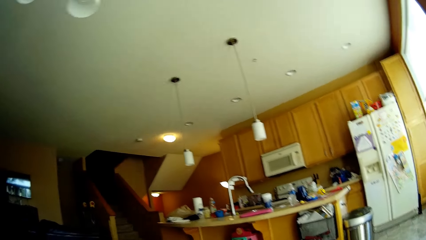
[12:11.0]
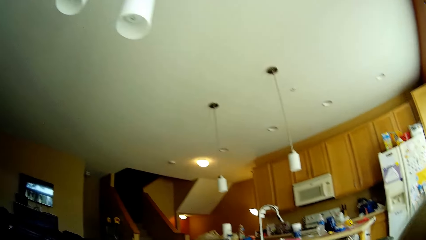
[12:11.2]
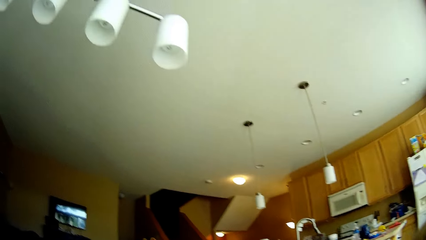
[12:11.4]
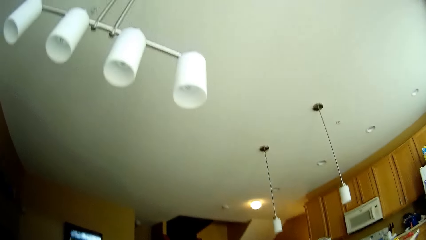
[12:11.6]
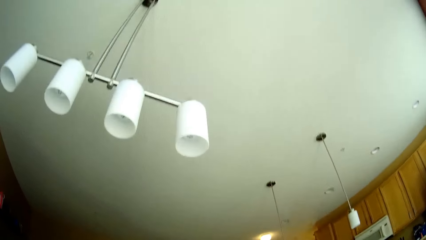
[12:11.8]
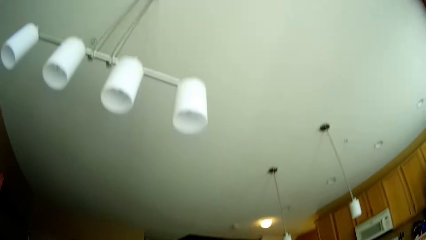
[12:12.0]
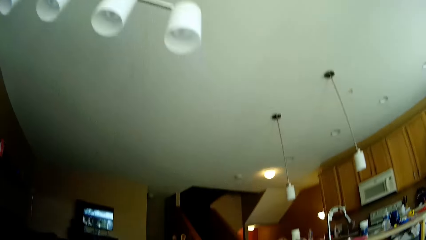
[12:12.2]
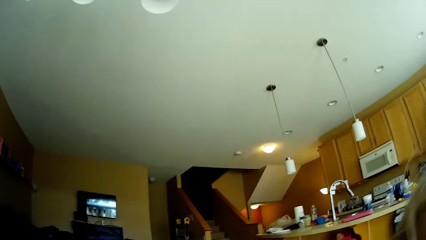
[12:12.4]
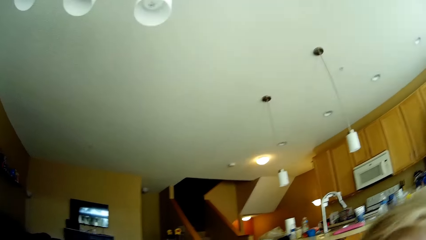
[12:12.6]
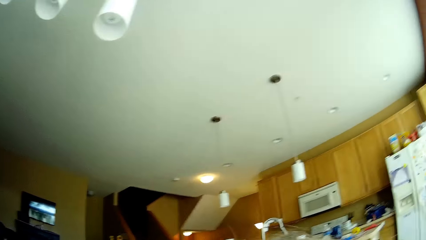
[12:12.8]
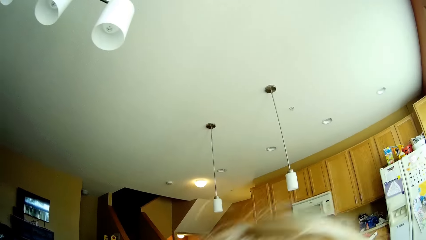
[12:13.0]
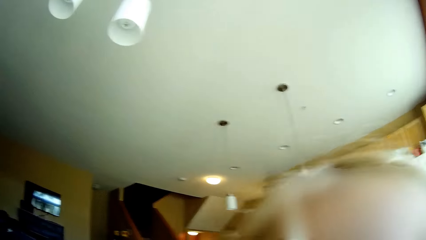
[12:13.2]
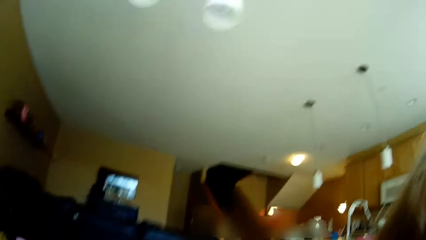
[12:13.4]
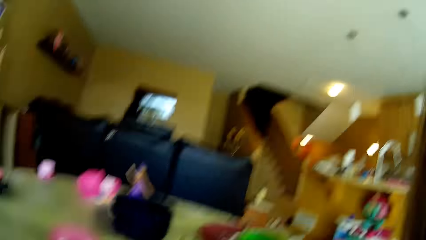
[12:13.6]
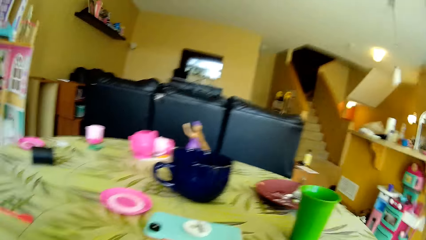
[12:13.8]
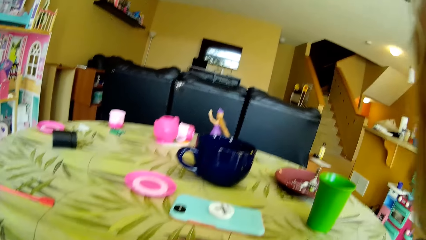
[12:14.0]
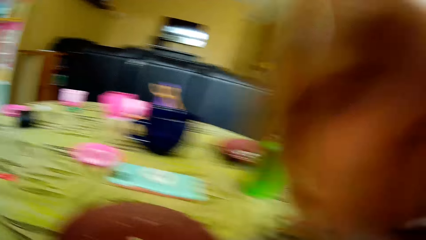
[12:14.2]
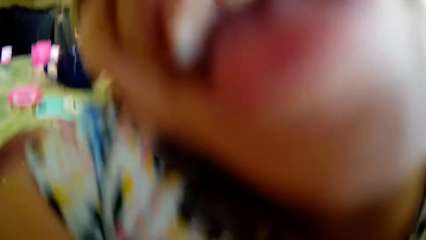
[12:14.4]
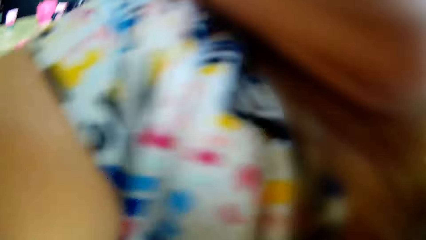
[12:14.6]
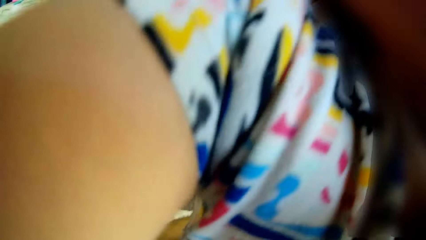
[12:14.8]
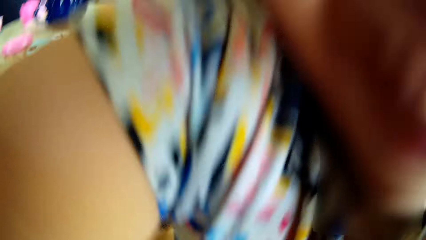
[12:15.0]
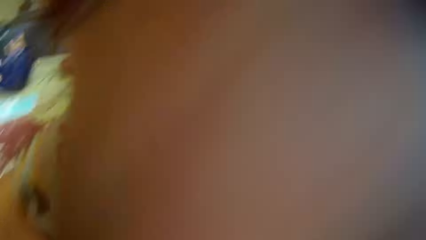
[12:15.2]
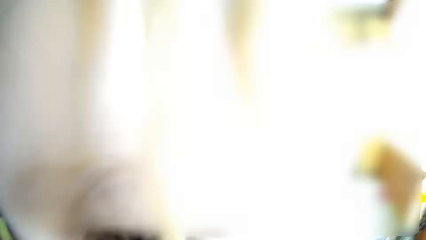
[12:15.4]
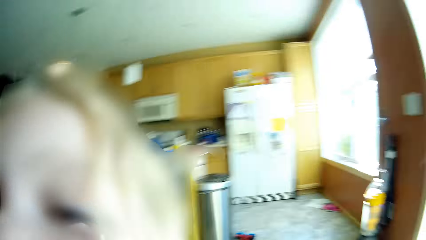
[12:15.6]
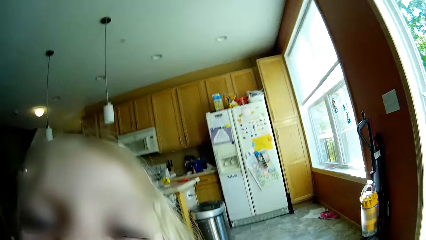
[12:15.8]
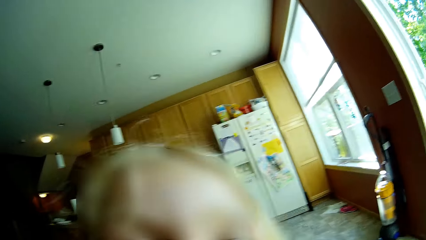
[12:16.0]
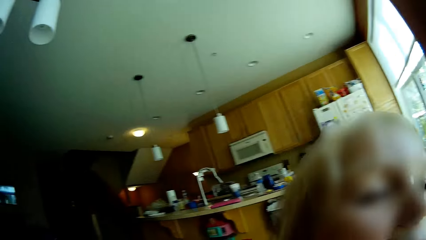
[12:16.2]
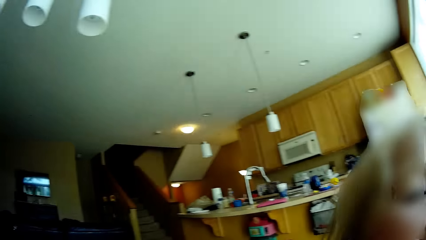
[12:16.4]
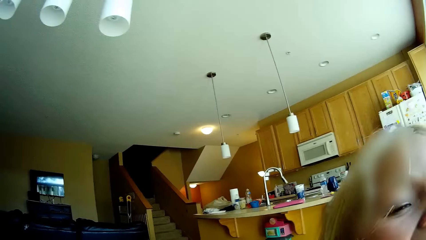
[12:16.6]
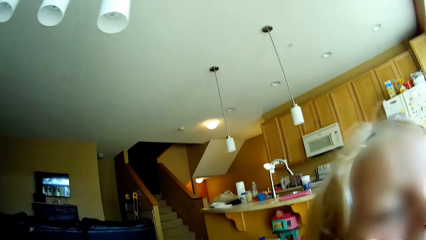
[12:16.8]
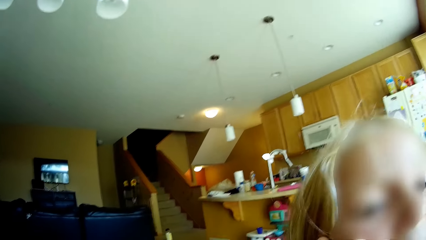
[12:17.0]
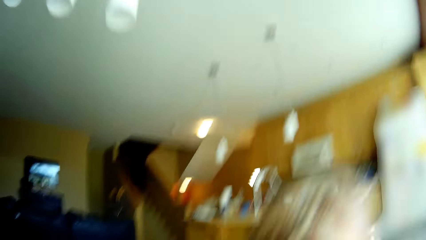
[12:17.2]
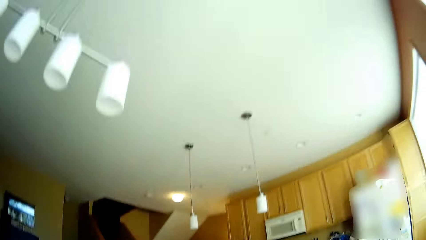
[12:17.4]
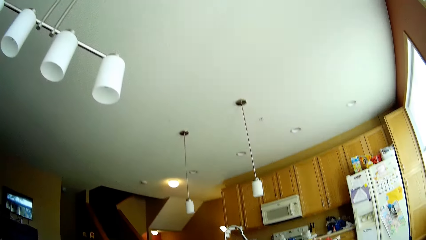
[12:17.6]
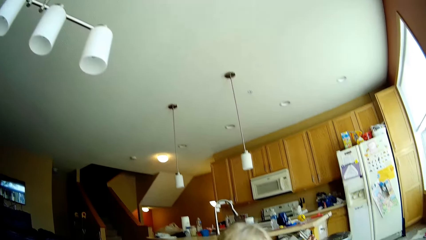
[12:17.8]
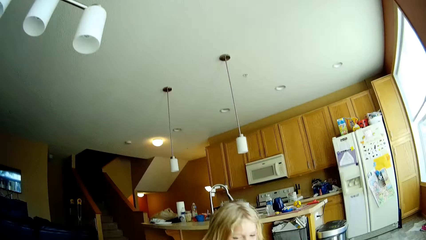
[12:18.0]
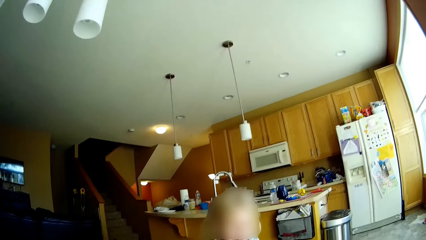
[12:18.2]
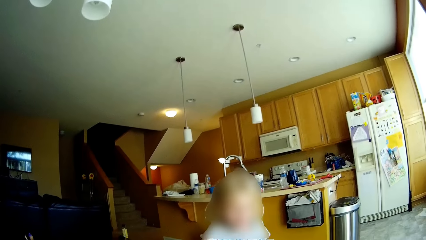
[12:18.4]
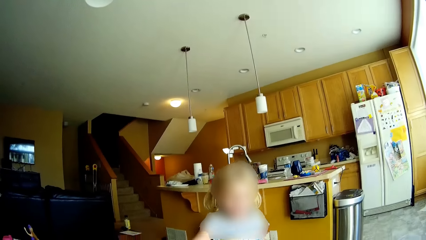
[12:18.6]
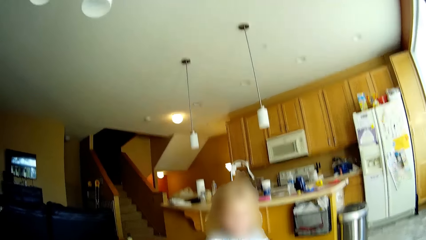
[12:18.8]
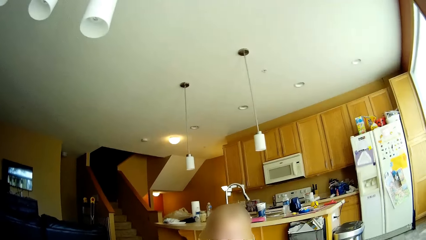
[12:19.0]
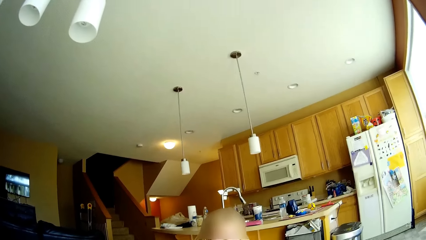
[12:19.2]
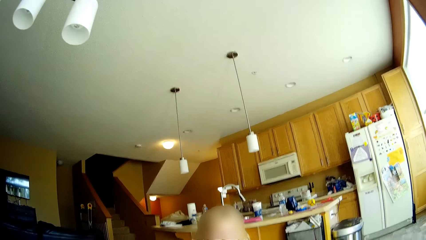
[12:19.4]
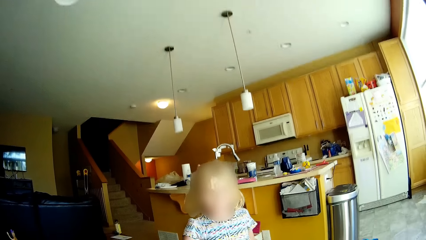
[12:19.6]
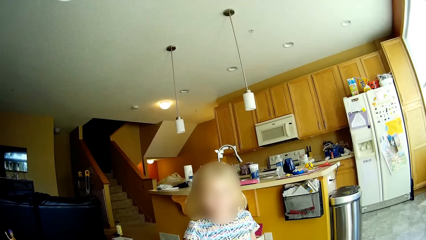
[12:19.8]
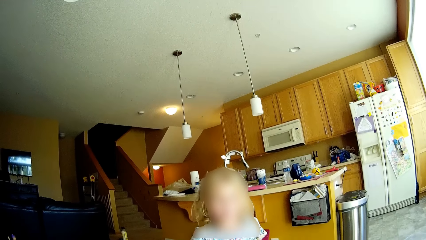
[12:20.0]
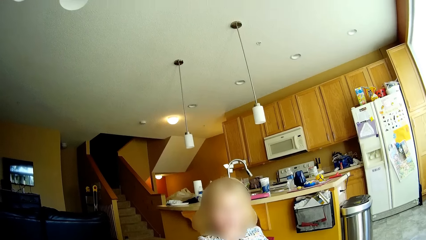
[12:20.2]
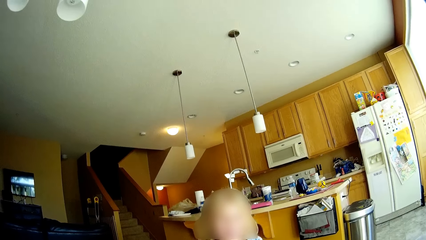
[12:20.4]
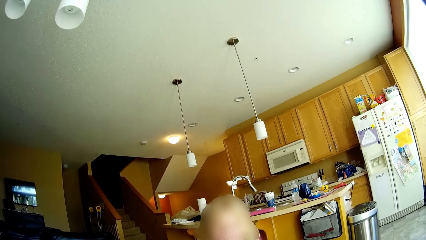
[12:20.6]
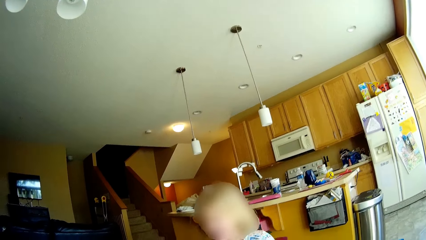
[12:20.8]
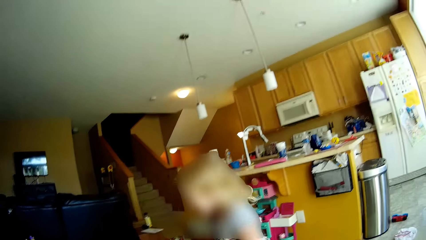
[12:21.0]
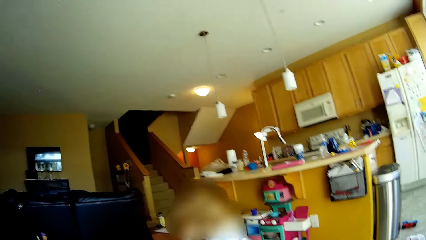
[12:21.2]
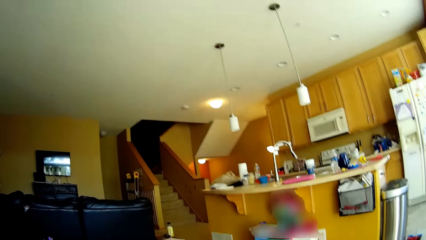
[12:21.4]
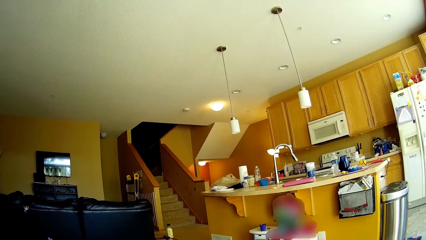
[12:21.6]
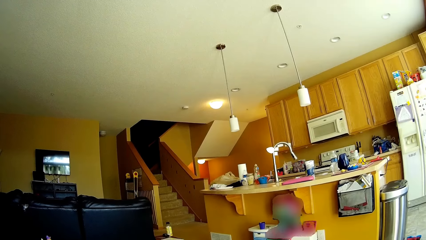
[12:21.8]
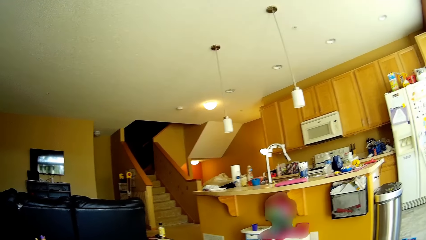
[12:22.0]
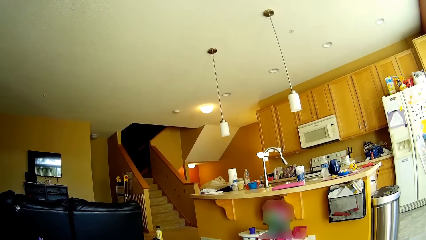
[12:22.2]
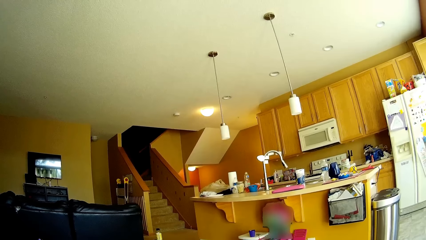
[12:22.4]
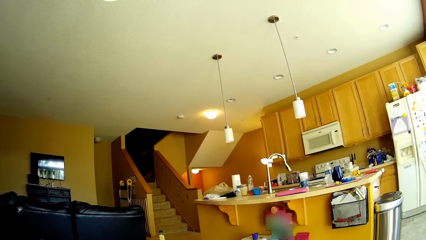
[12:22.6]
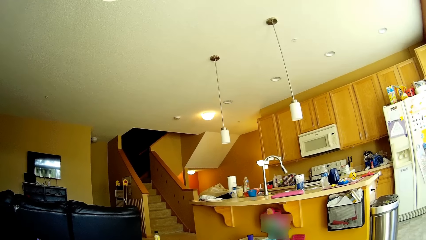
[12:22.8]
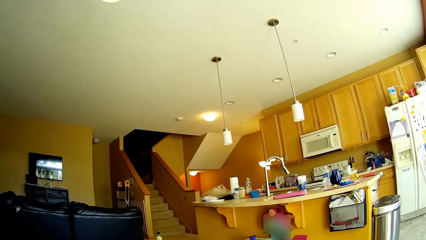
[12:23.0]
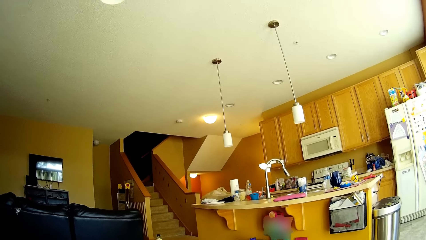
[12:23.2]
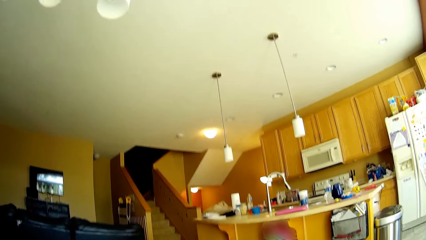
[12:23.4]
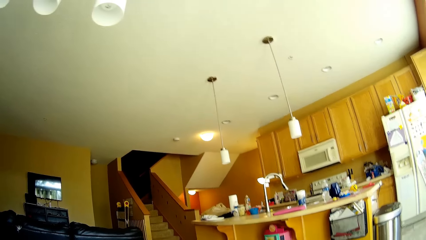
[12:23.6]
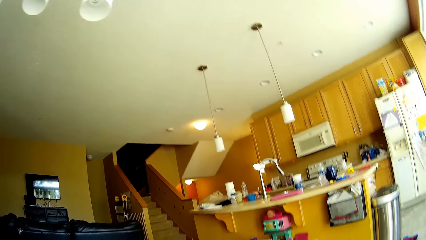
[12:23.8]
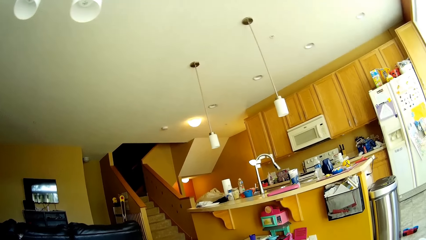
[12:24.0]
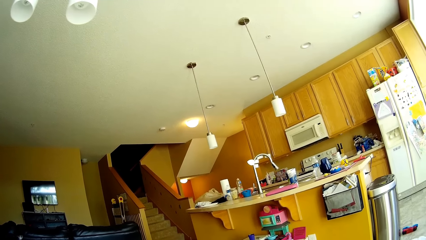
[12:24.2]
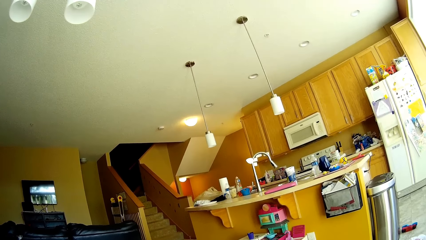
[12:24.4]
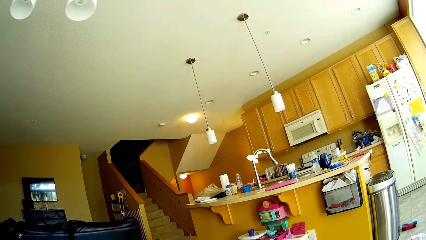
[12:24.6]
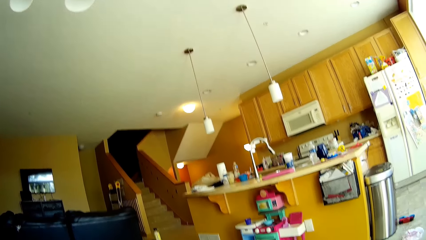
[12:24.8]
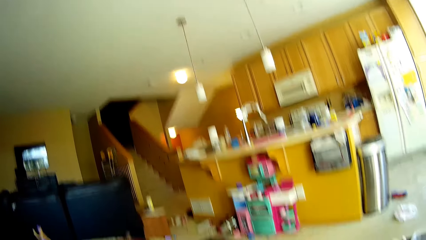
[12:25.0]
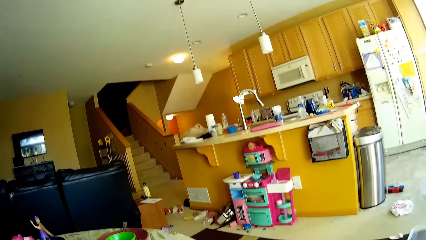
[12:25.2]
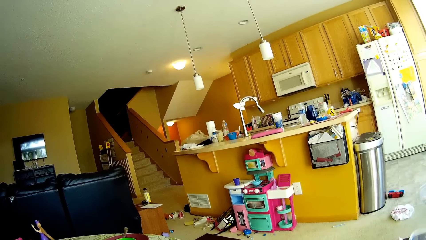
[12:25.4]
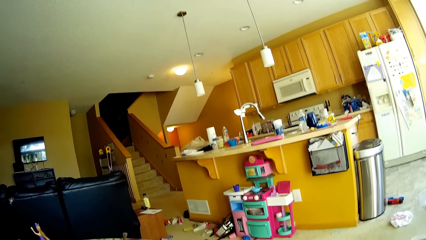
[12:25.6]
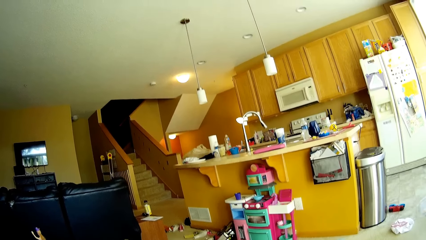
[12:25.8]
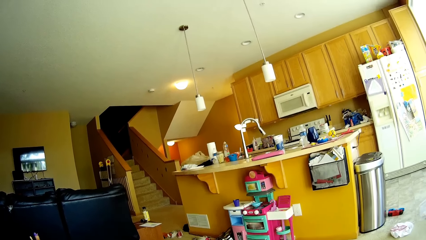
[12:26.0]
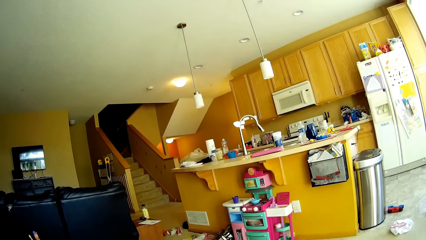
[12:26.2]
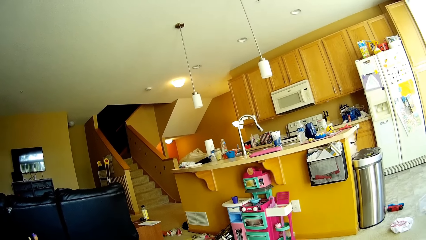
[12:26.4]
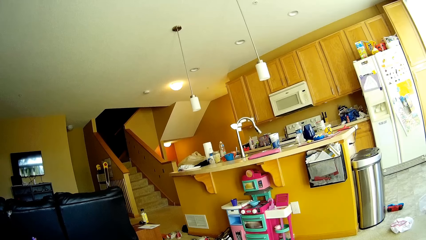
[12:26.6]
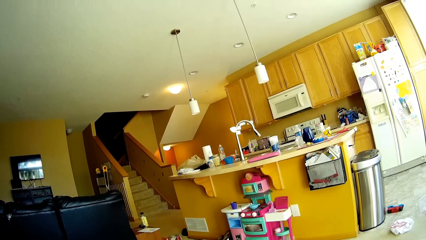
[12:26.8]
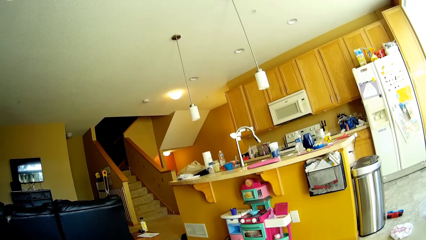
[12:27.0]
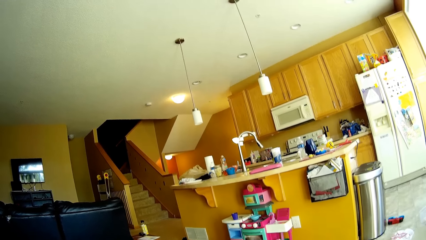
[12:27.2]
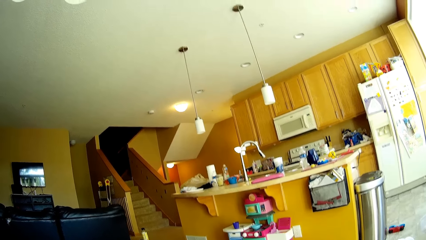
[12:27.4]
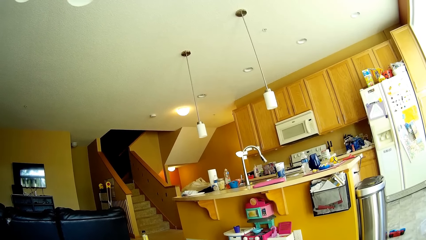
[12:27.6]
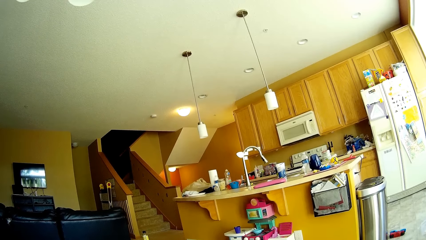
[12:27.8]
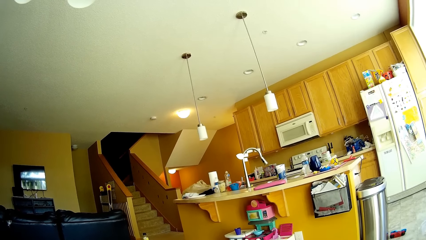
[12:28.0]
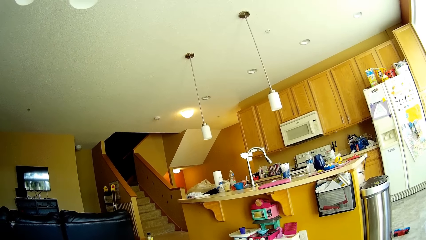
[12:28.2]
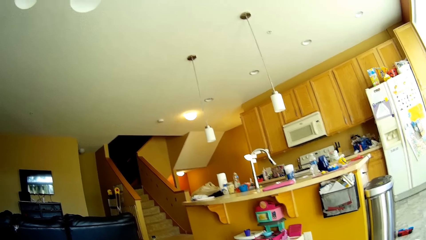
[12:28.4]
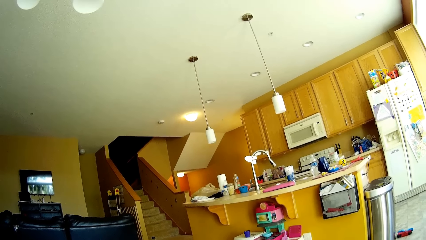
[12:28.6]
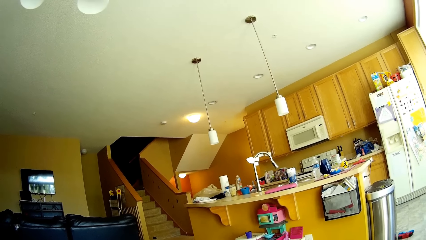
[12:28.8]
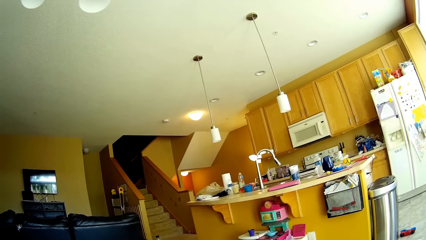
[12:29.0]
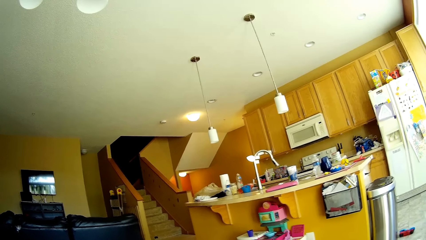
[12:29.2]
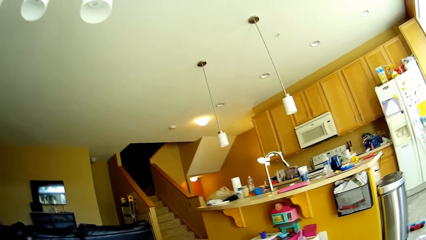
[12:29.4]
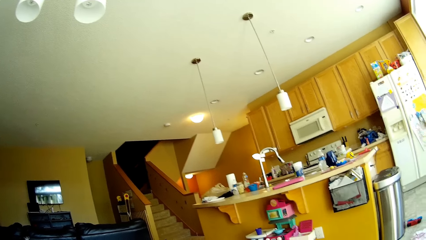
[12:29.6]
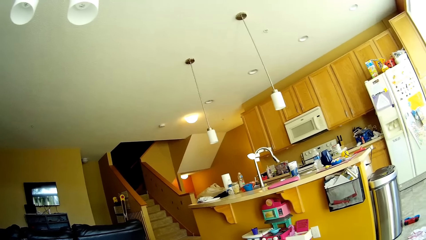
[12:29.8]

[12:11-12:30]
A girl climbs on the body of the camera wearer. The girl falls to the ground.
